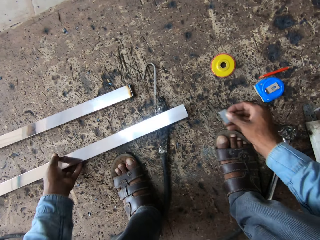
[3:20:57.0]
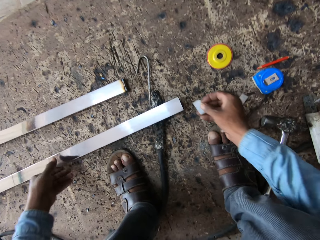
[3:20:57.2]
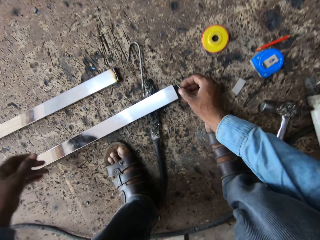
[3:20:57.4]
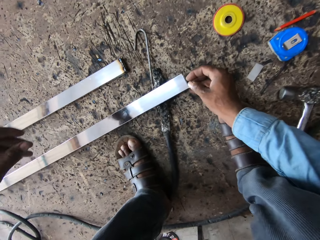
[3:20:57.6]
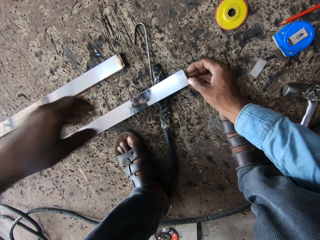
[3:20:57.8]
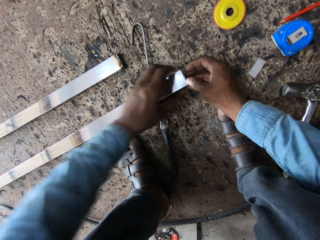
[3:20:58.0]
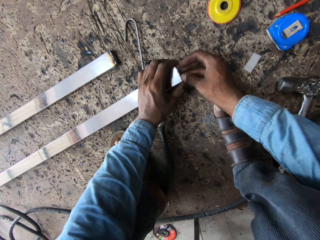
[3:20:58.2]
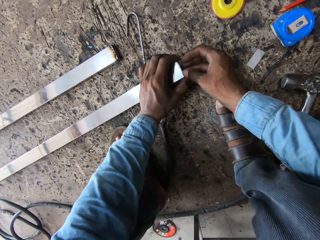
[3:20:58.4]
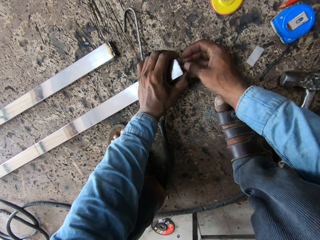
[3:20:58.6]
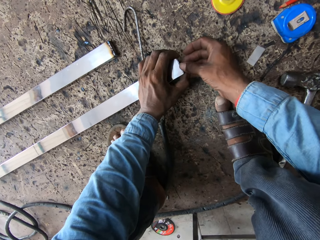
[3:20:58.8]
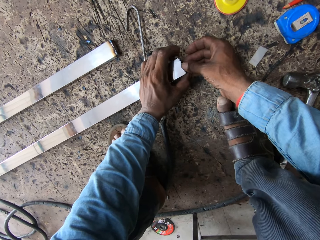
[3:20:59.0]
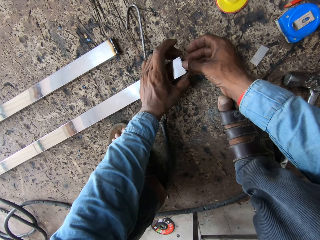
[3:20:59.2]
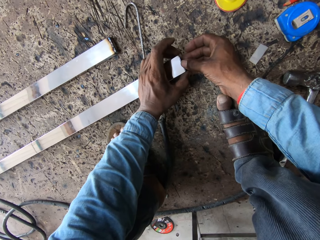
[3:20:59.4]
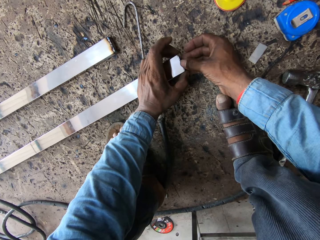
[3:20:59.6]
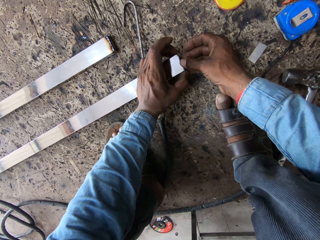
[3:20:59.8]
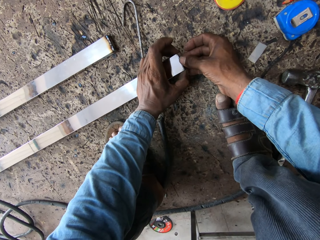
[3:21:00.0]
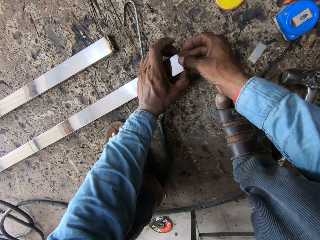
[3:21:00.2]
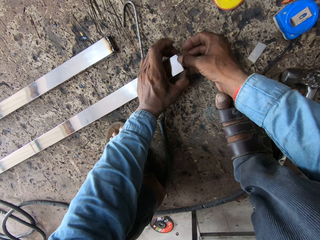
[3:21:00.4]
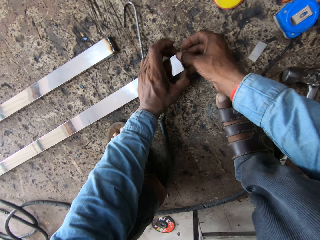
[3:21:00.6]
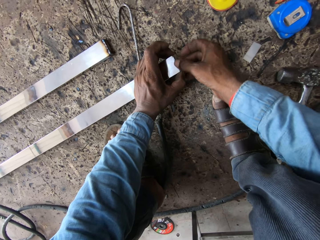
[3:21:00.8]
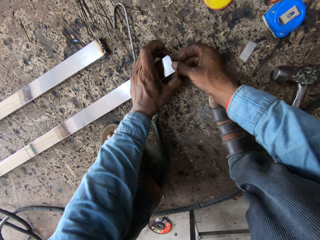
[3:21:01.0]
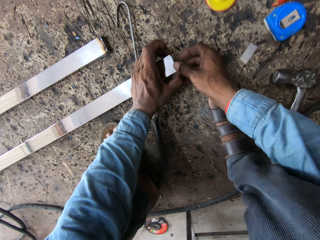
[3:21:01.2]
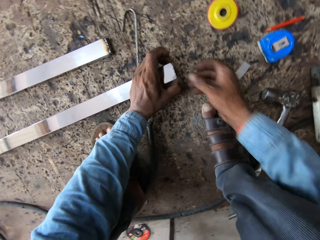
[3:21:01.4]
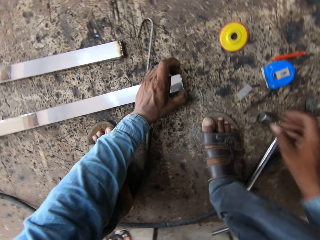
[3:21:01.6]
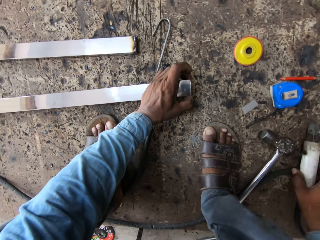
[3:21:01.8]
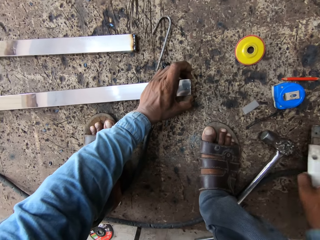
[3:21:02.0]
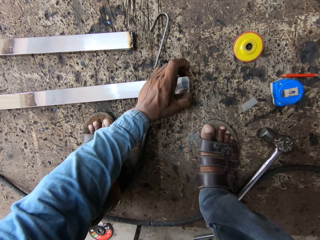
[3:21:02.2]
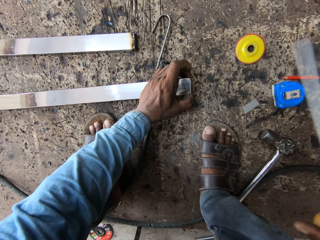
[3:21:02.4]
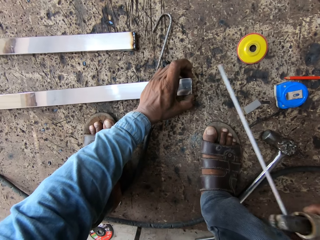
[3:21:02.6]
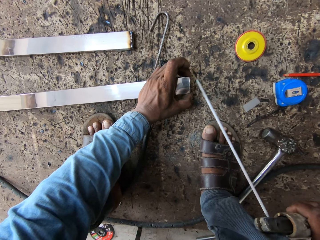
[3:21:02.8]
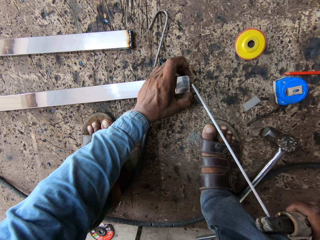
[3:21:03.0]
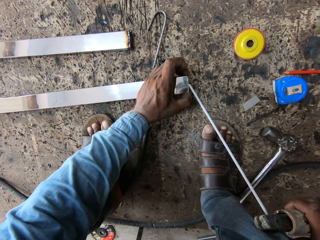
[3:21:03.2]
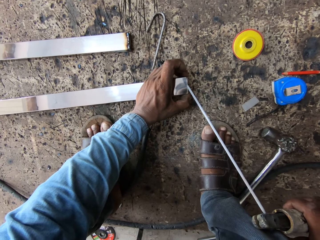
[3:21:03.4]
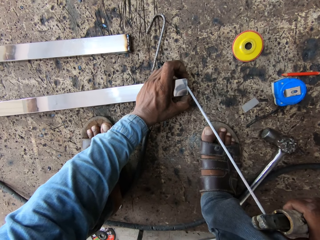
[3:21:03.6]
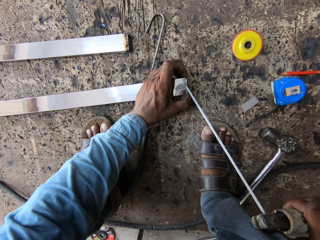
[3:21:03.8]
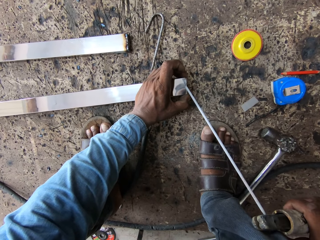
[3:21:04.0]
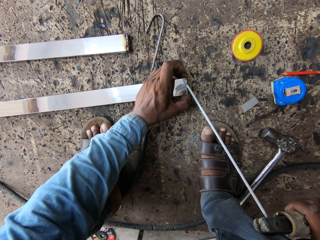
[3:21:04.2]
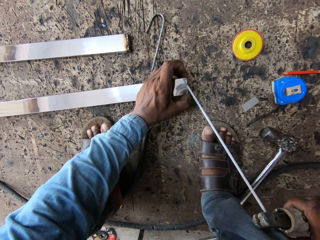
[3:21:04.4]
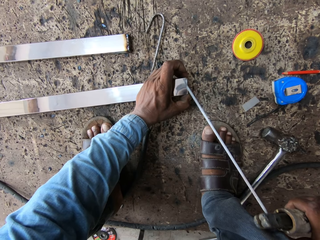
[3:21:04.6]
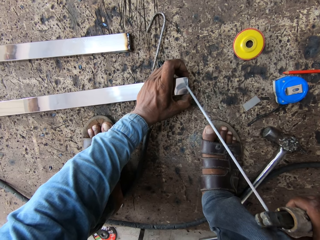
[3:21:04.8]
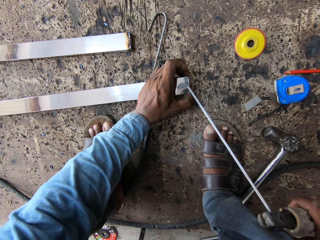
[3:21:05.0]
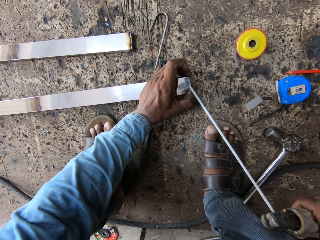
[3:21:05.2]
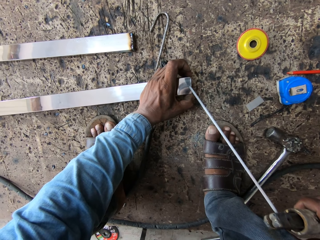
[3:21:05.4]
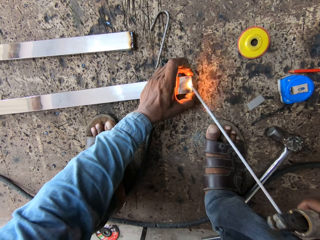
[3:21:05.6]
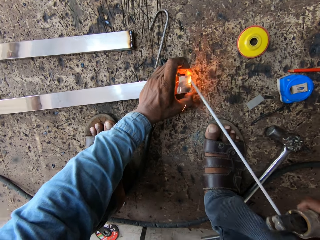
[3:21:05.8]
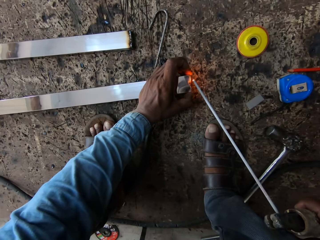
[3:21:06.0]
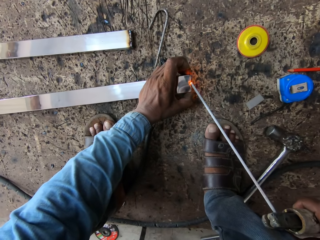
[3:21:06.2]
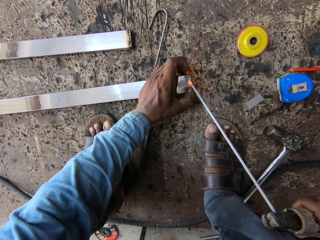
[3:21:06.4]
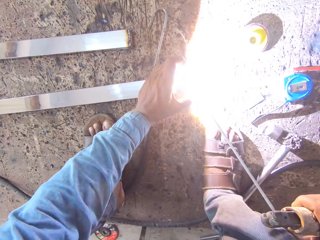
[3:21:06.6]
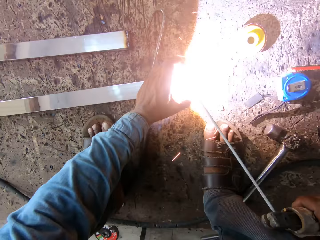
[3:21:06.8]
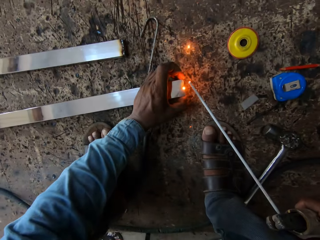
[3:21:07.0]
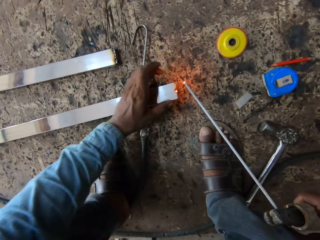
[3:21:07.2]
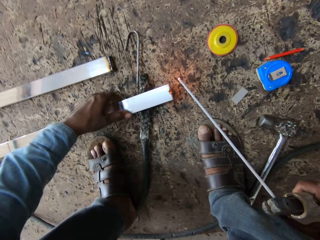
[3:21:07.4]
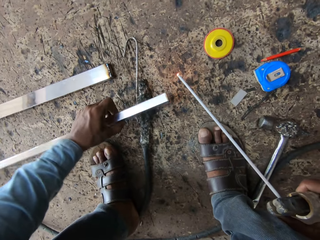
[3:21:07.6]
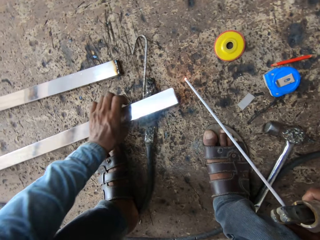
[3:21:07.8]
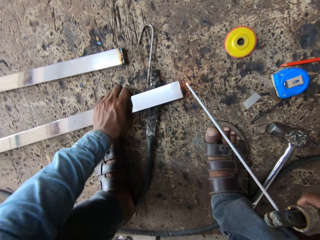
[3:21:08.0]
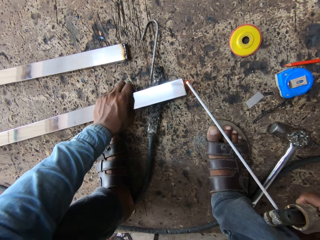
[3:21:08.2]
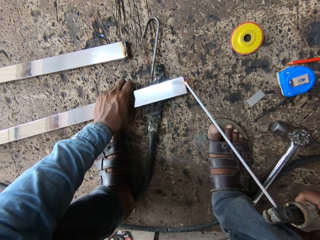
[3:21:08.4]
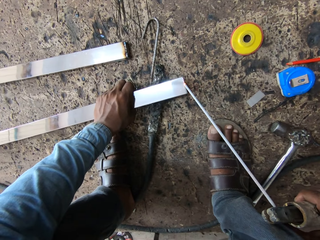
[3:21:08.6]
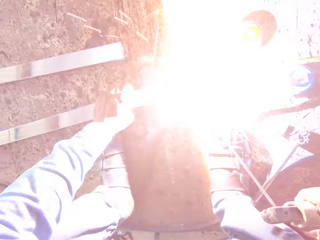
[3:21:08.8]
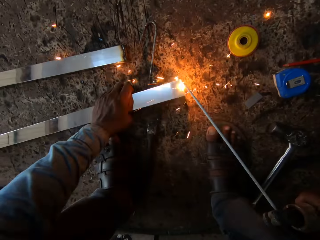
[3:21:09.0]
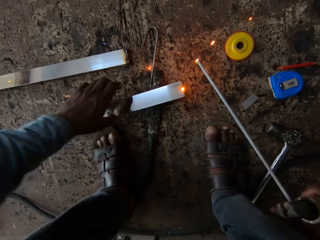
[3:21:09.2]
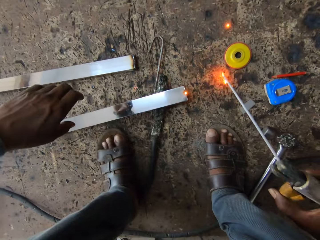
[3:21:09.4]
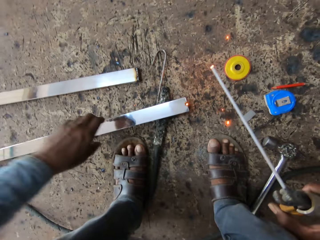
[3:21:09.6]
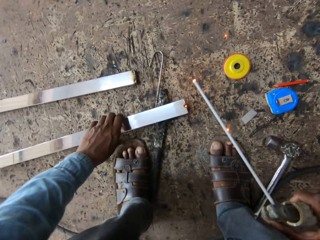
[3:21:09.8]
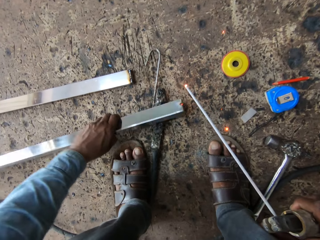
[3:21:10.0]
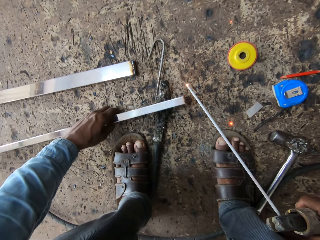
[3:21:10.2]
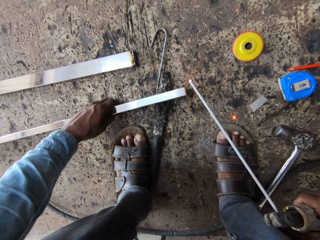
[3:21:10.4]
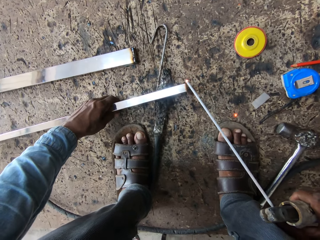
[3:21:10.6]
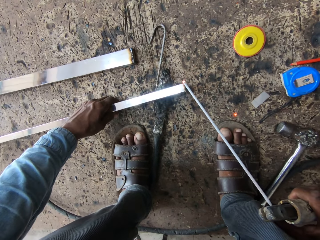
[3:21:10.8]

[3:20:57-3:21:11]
The camera wearer changes the sides of the metals. They hold the metal rod. They drop the metal rod. They hold the piece of metal. They put a small bar at the metal bar. They hold the metal with both hands. They hold the electrode holder. They weld a metal bar. They hold the metal rod. They turn the metal.

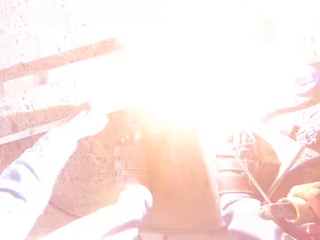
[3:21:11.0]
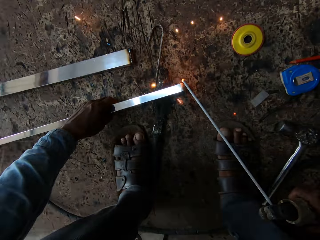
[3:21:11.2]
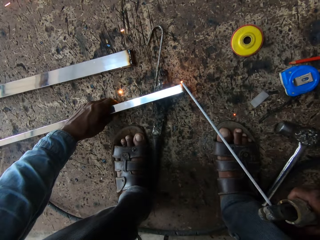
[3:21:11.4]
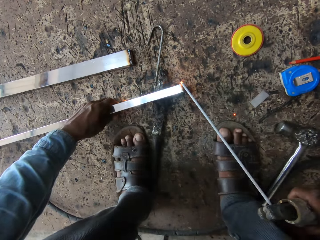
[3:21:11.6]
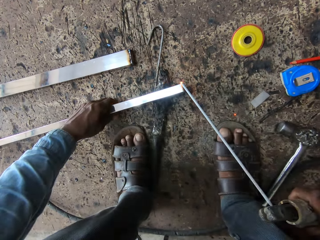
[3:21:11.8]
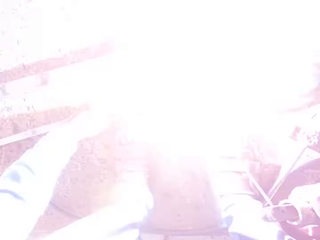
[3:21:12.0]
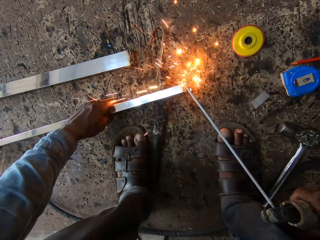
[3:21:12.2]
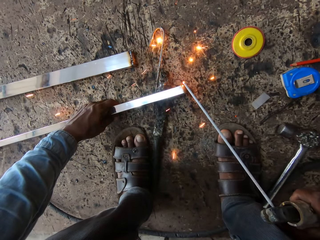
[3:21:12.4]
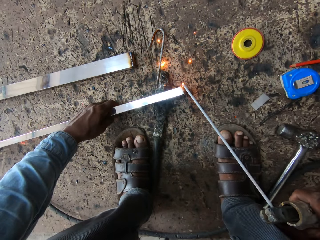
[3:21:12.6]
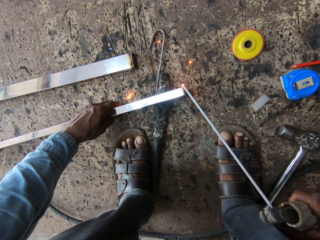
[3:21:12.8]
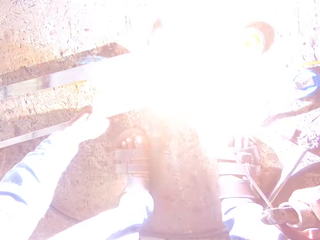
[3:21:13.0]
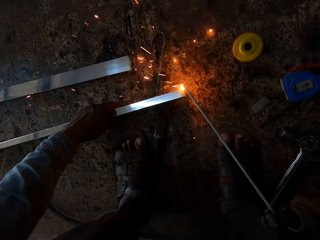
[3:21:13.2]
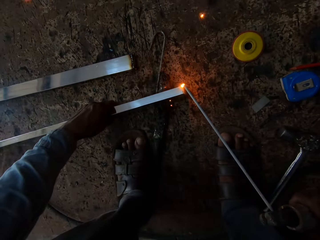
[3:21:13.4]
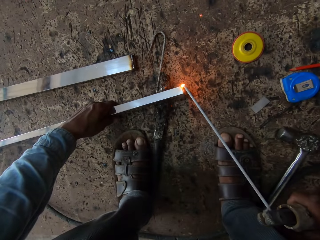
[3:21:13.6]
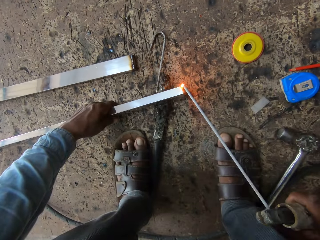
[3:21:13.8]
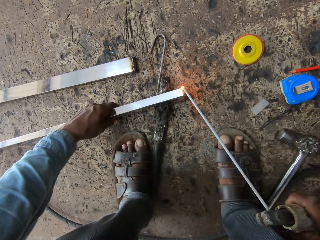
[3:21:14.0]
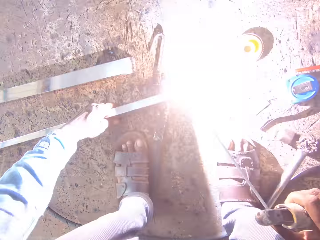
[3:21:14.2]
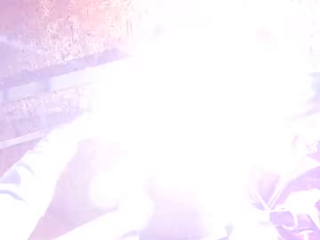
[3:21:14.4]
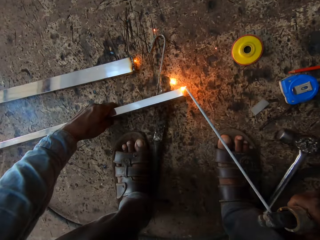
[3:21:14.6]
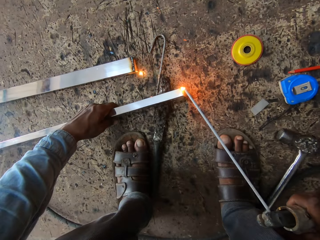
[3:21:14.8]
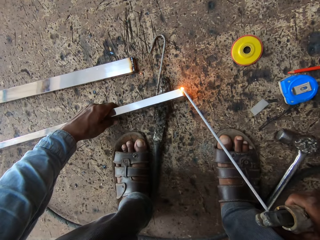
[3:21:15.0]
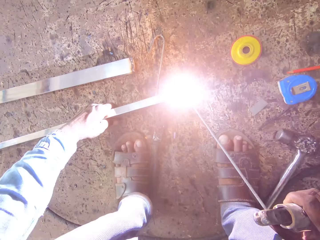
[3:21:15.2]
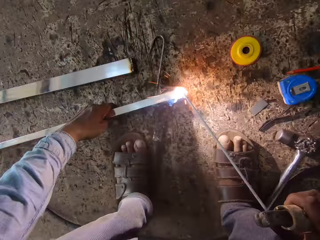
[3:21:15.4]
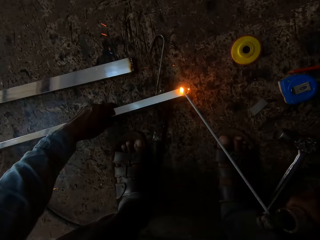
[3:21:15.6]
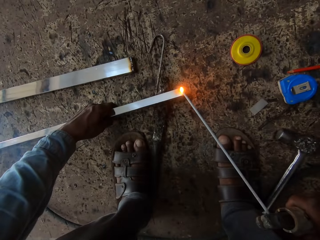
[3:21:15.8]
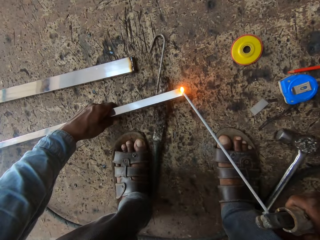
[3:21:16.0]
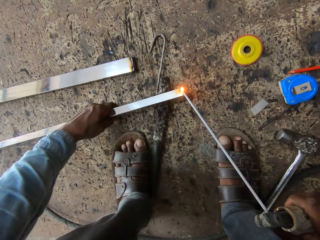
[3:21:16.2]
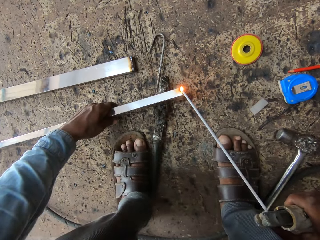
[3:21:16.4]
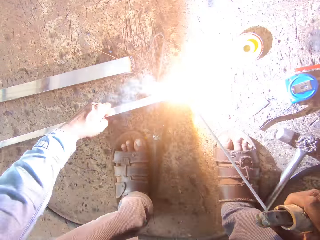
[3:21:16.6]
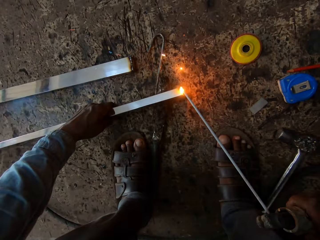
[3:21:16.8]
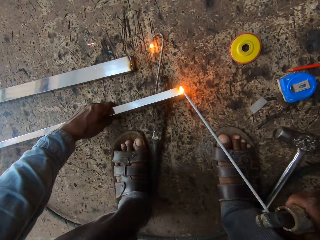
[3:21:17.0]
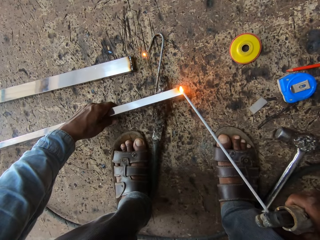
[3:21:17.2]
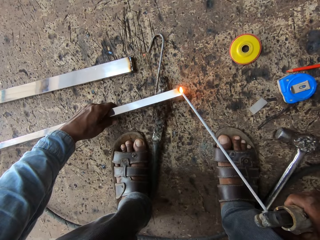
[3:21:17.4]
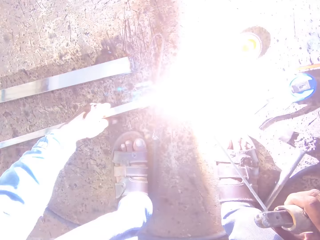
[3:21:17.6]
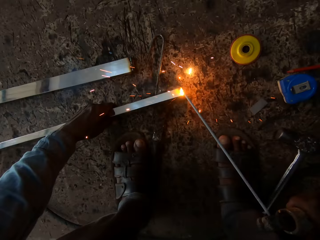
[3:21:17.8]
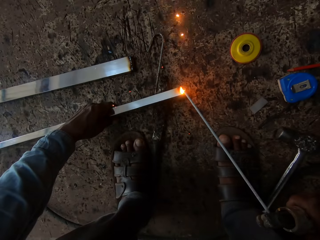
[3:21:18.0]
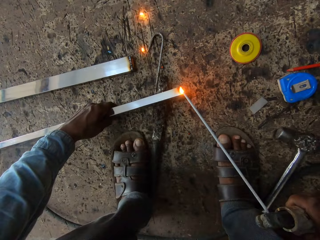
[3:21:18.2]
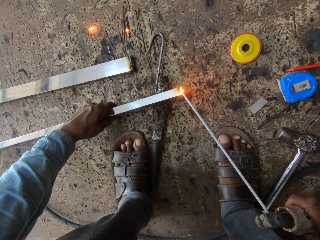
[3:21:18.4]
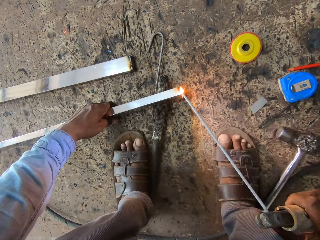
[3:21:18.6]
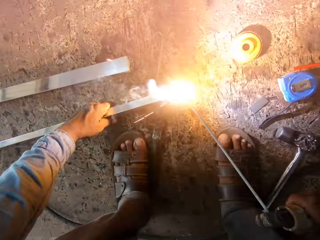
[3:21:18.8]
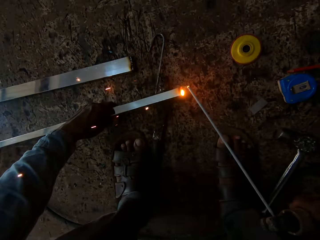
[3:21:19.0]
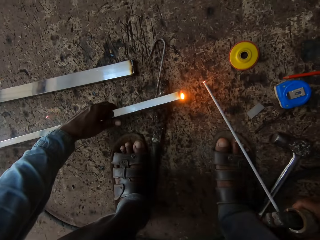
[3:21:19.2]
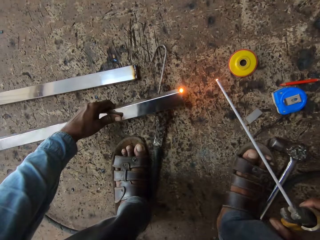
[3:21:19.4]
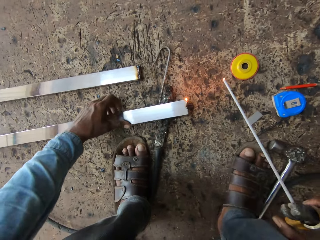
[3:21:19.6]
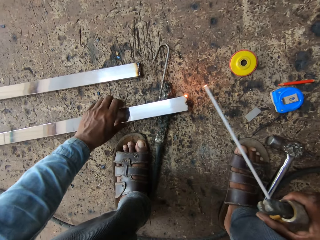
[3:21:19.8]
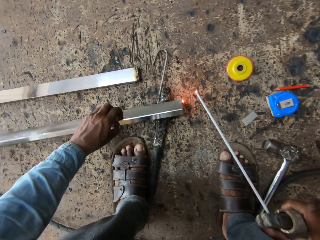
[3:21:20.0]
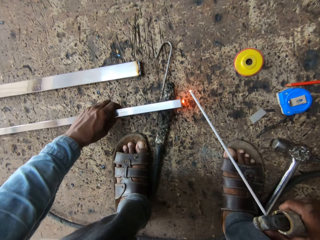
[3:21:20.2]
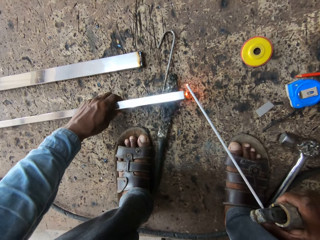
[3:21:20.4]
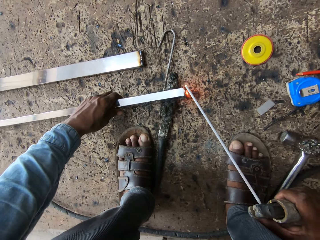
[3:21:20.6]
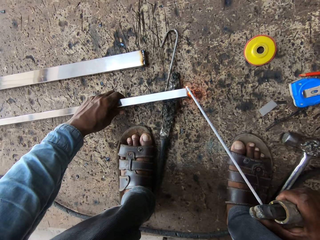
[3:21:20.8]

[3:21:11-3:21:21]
The camera wearer welds the metal rod. They look at the welding rod.
